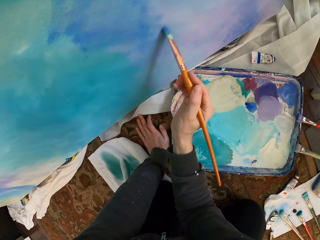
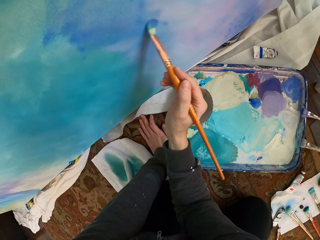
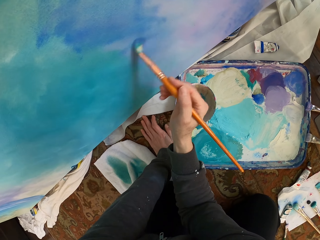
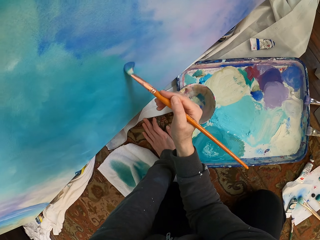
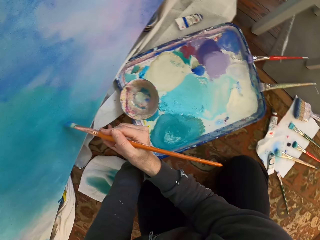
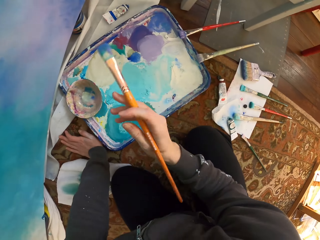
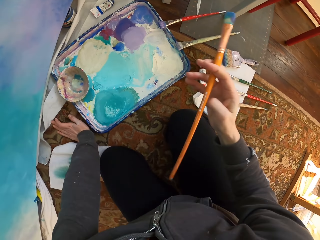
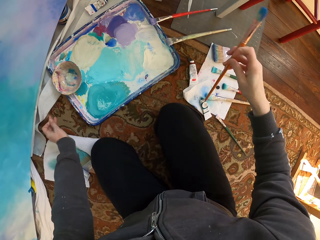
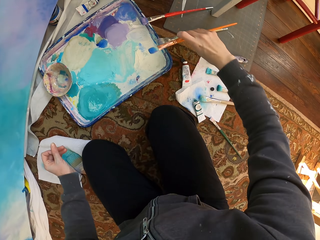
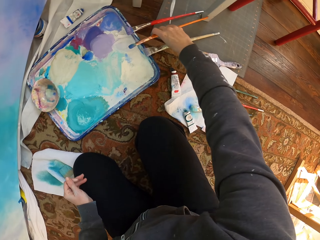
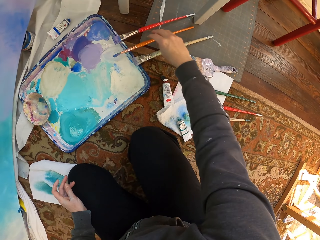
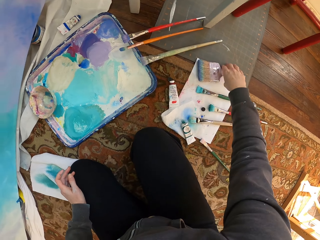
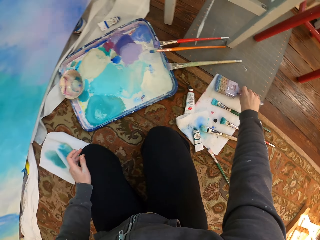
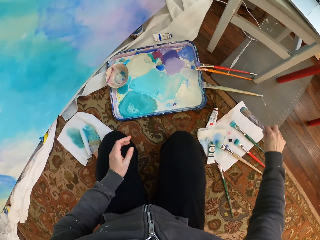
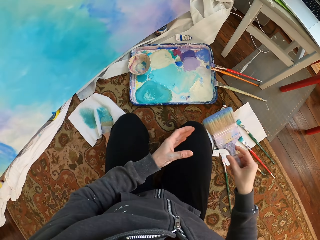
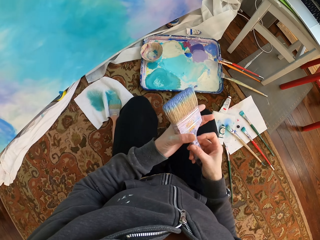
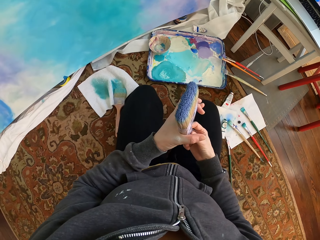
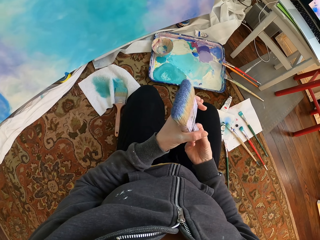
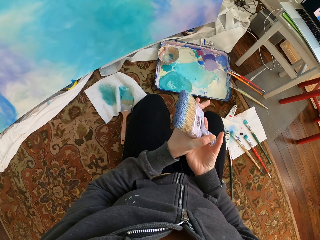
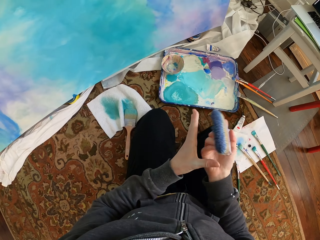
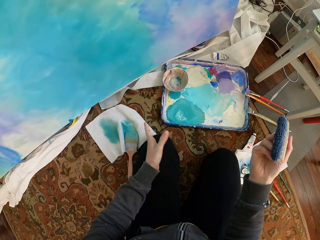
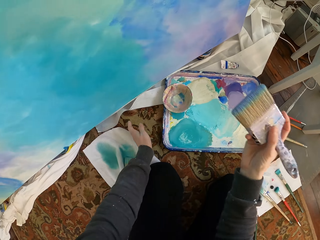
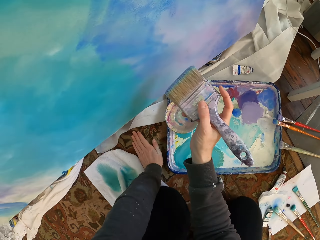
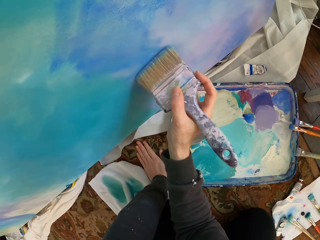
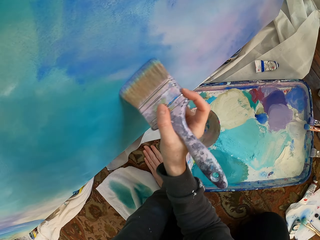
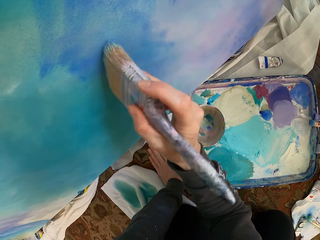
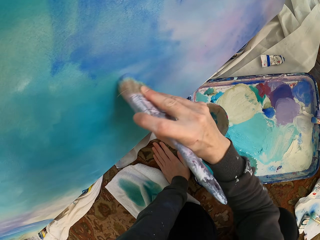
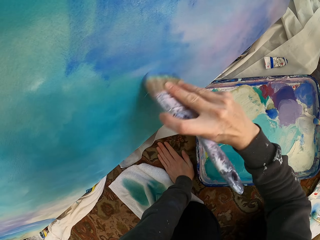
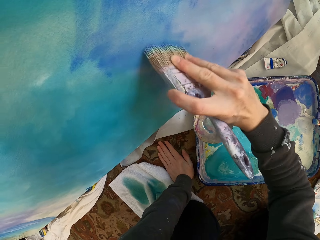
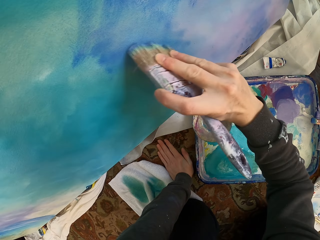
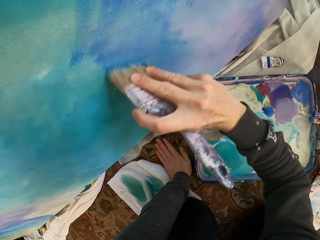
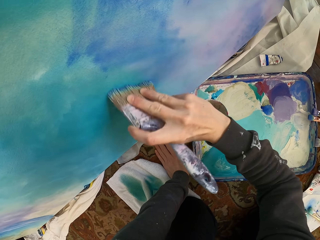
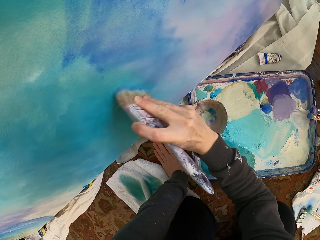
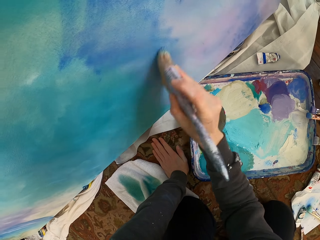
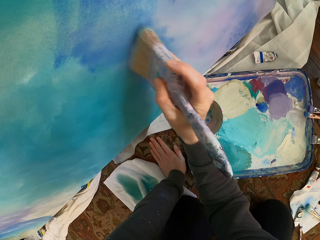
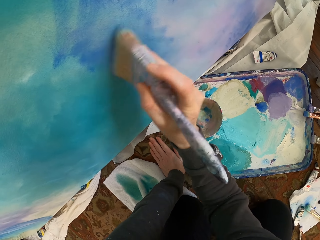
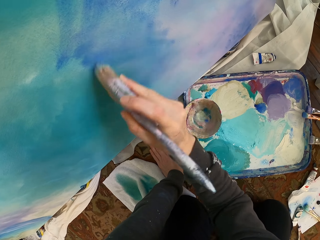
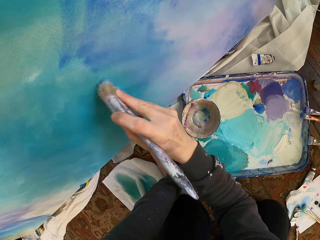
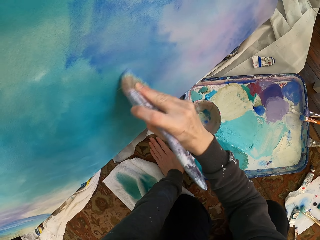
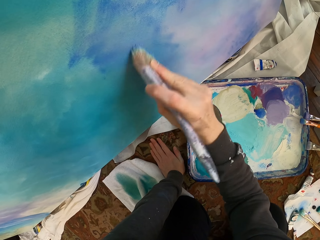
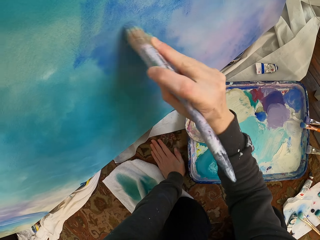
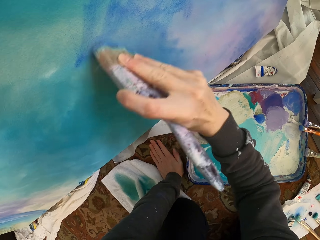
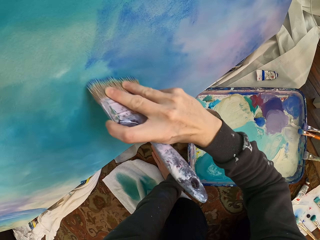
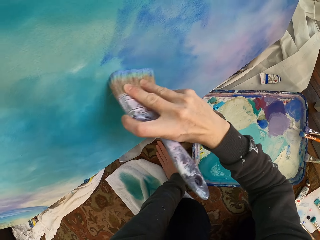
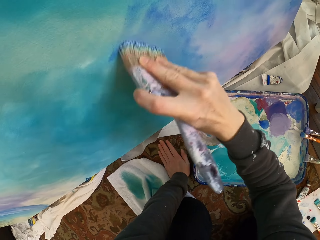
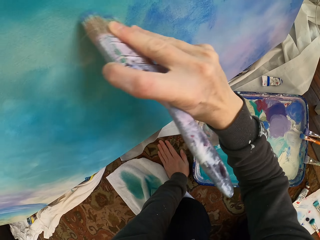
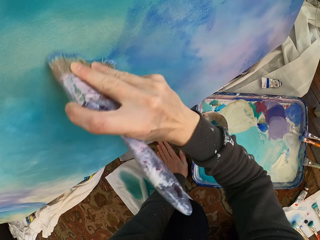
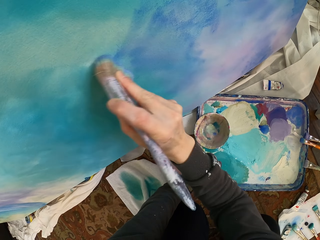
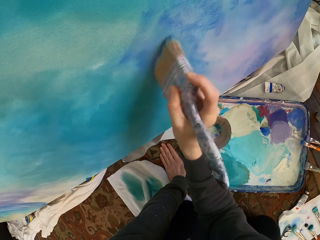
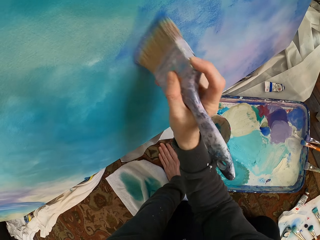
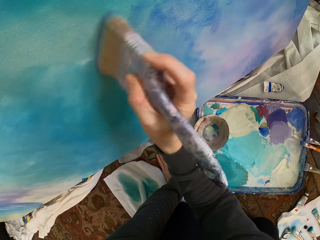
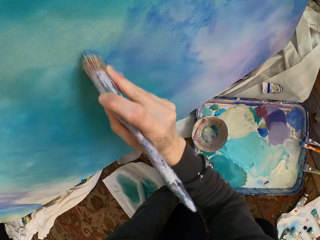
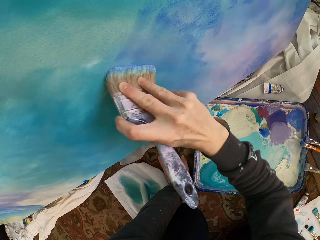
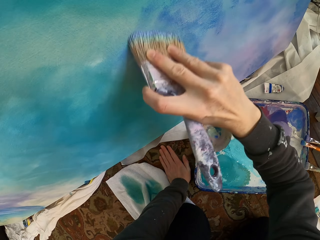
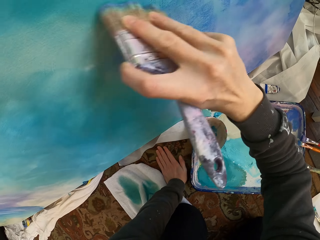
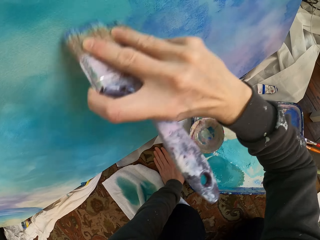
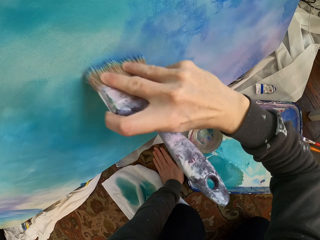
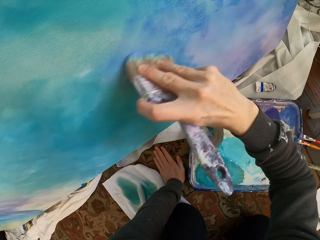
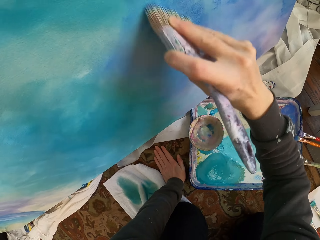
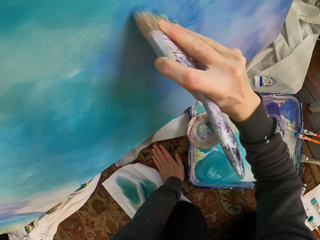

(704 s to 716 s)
The camera wearer drops the paint brush. They pick up a Harris paint brush. They paint the board.

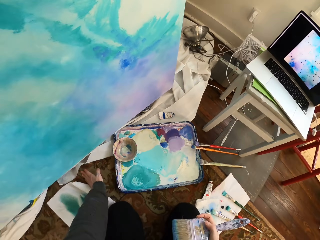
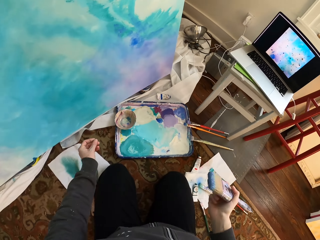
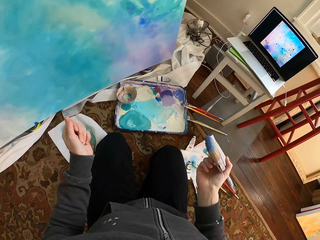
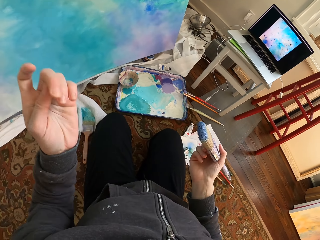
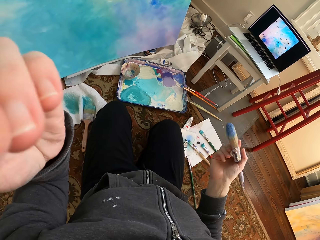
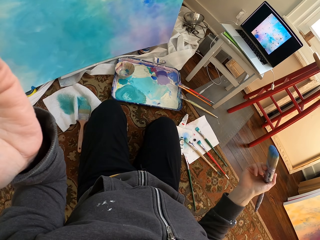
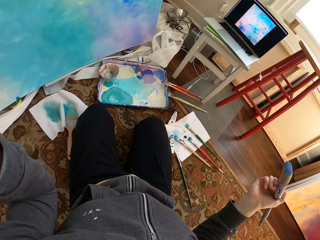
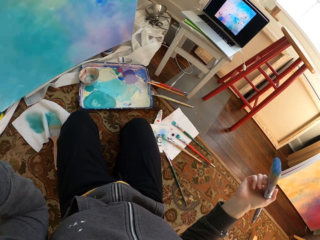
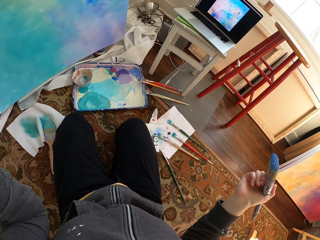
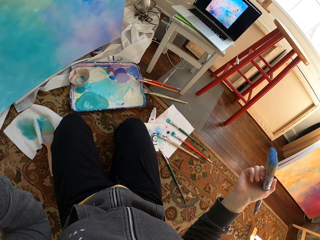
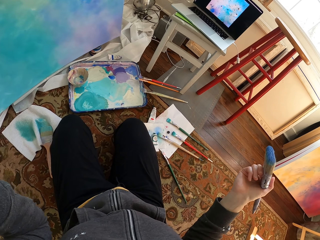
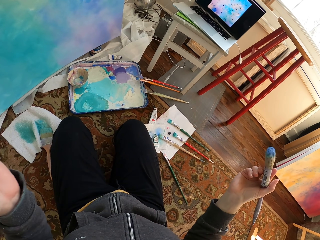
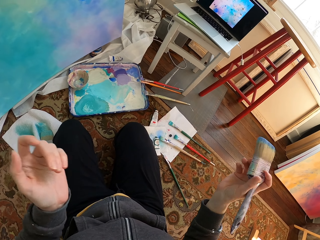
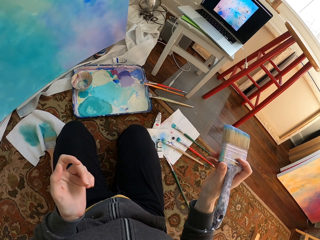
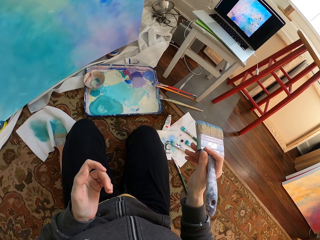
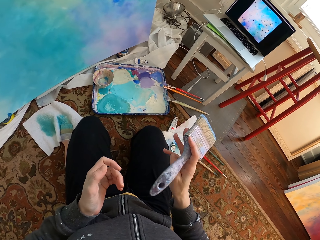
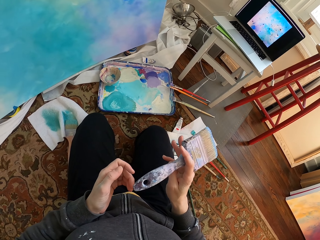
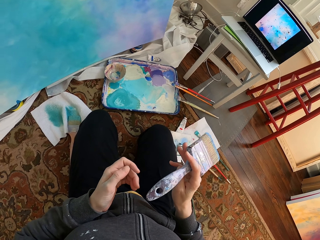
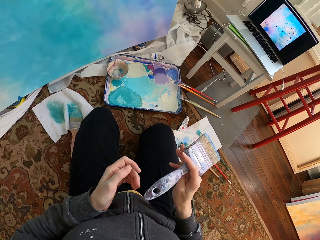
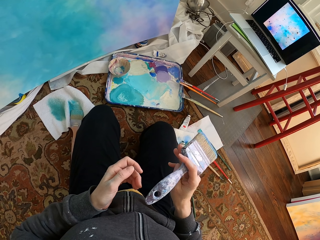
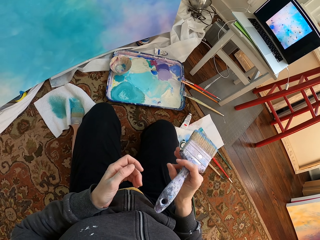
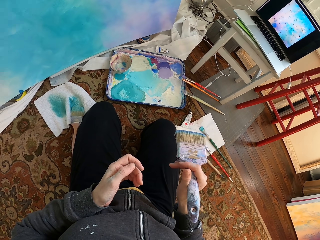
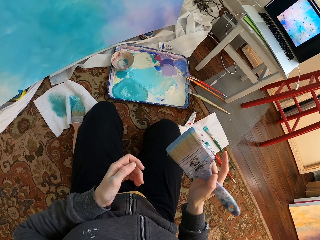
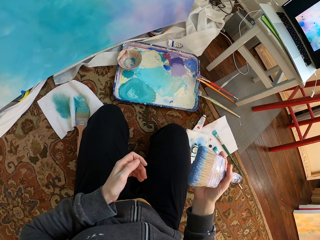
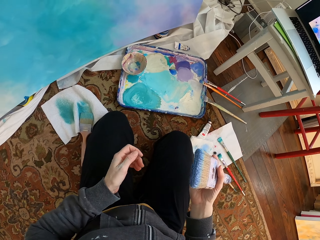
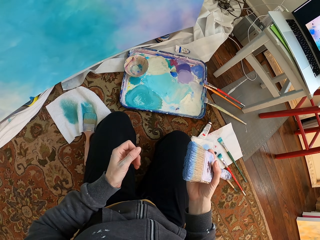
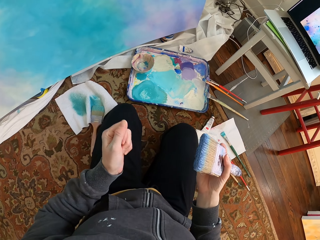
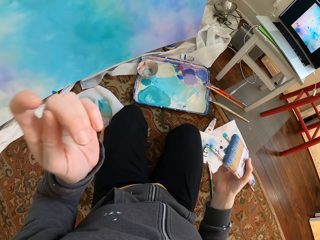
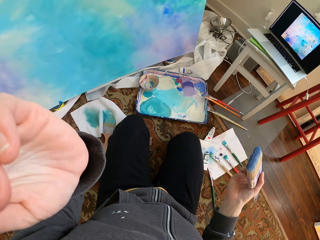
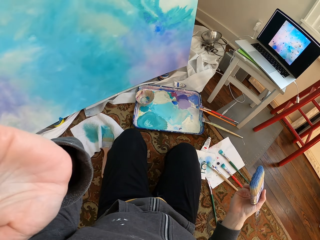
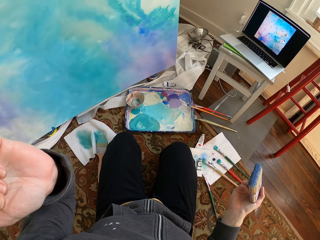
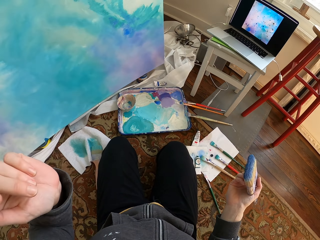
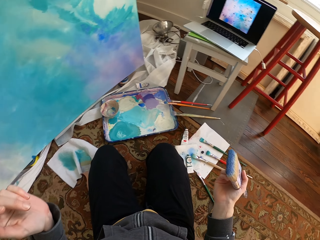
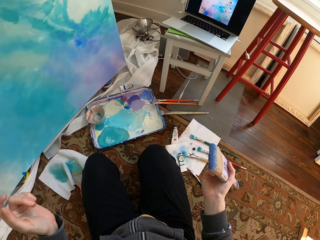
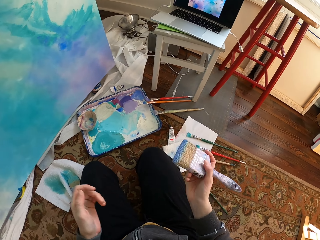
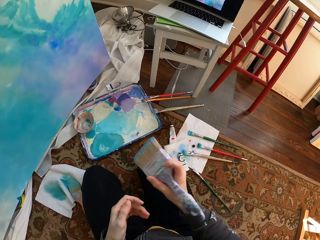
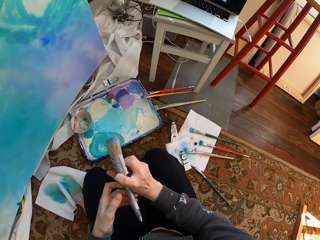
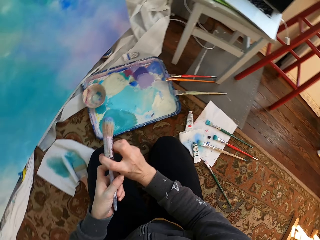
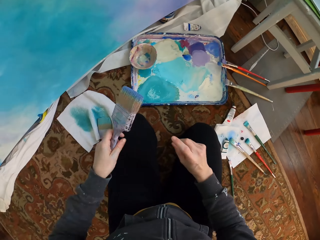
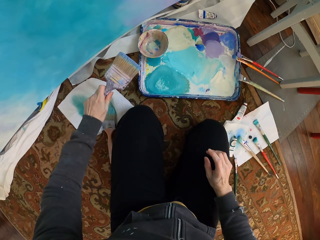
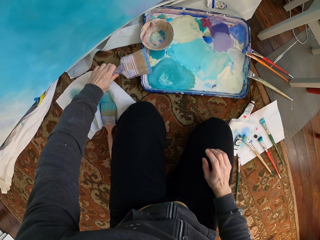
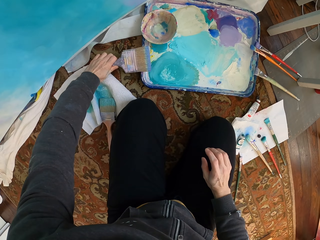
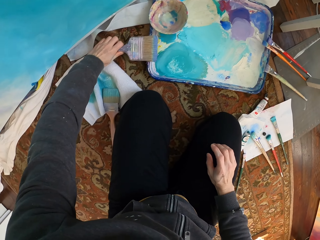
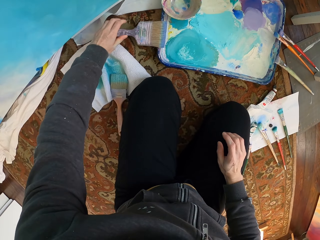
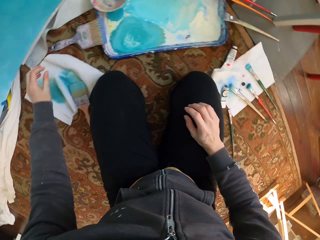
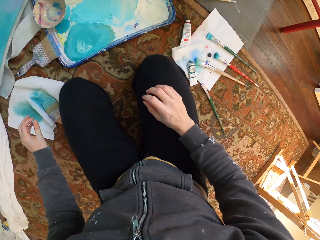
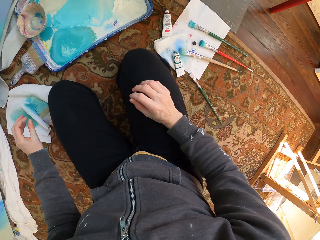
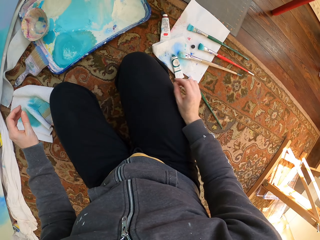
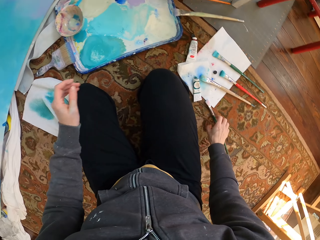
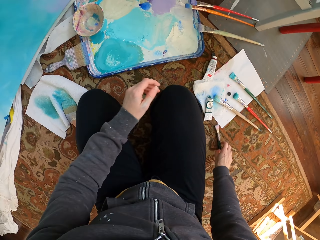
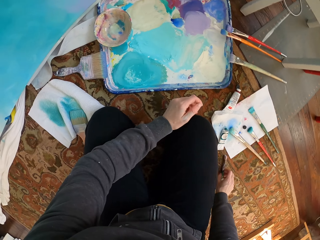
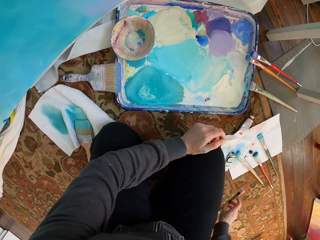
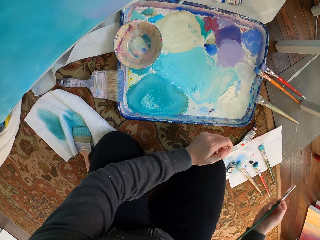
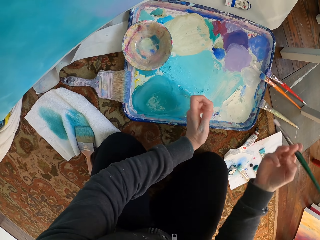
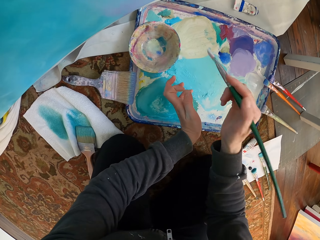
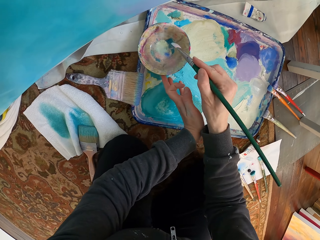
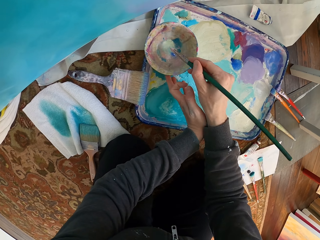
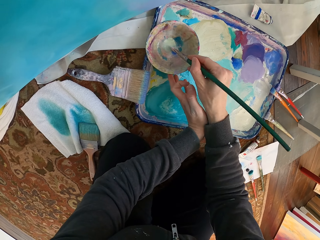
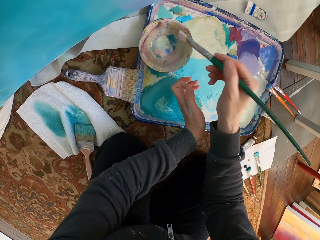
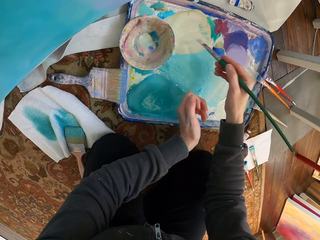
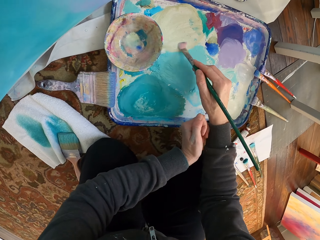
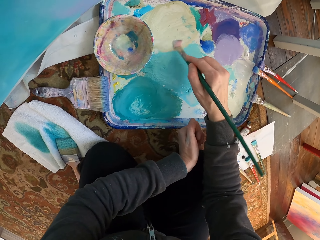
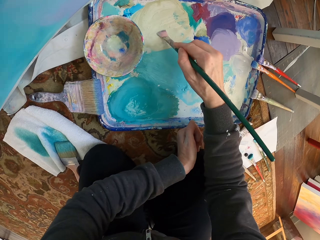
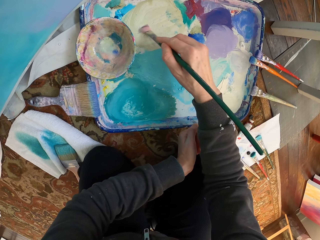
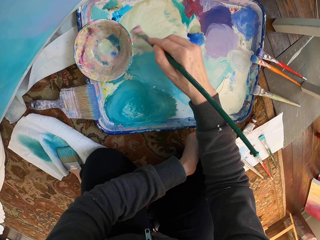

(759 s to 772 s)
The camera wearer stops. They hold the Harris paint brush with the left hand. They drop the Harris paint brush. They pick up the paint brush. They dip the paint brush into the paint dish.
